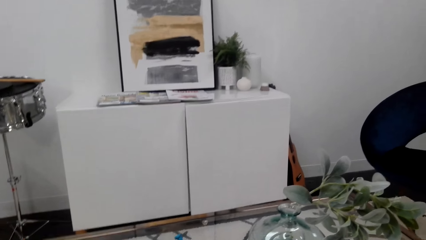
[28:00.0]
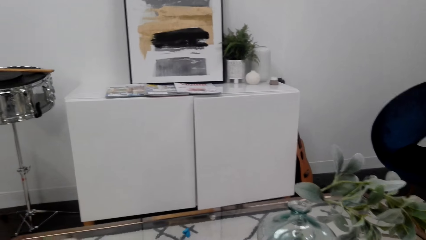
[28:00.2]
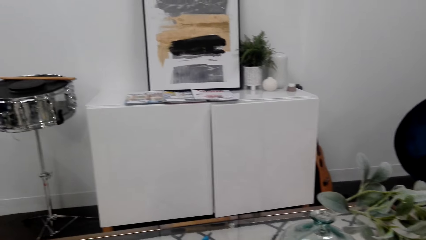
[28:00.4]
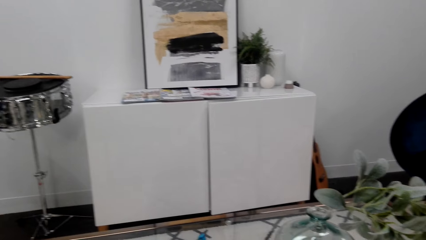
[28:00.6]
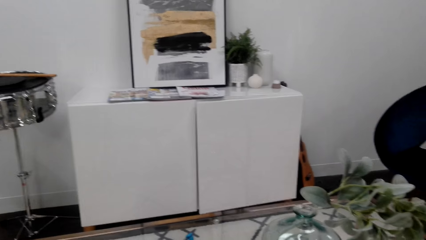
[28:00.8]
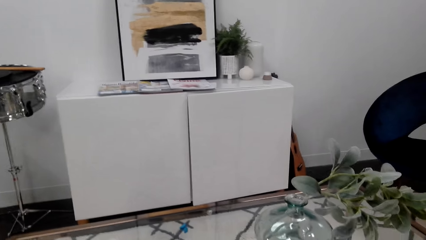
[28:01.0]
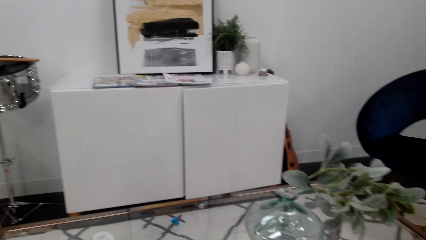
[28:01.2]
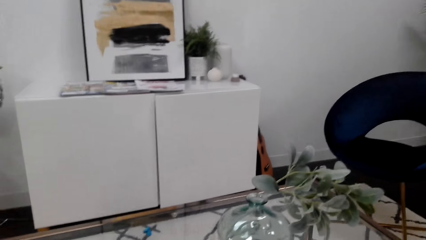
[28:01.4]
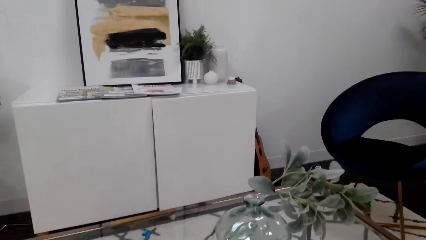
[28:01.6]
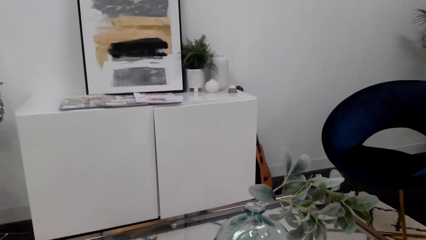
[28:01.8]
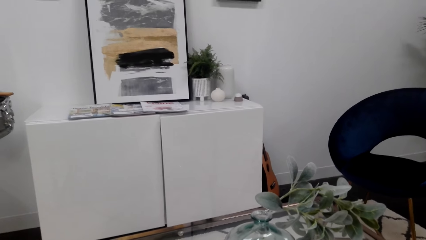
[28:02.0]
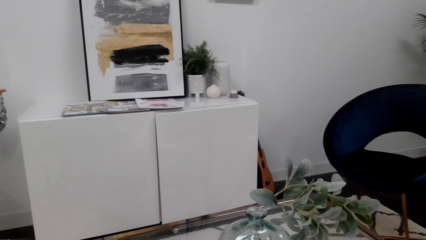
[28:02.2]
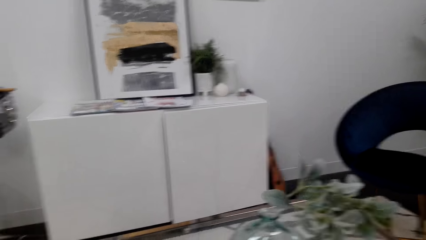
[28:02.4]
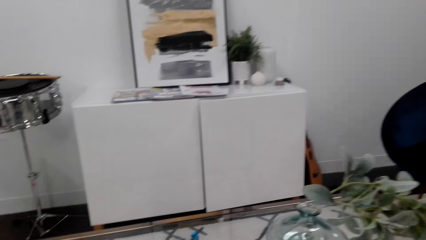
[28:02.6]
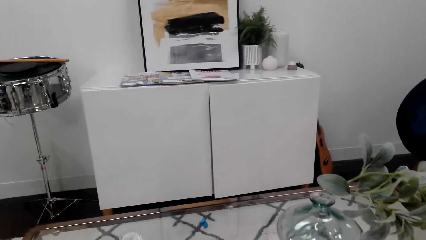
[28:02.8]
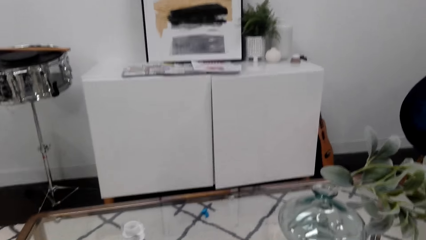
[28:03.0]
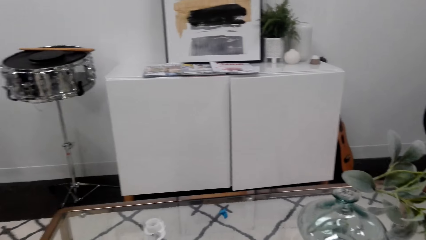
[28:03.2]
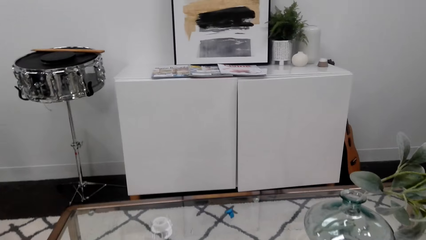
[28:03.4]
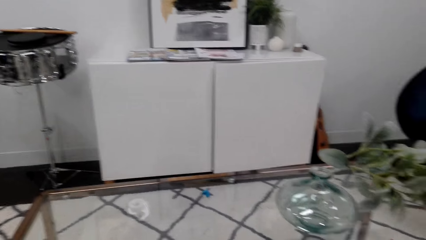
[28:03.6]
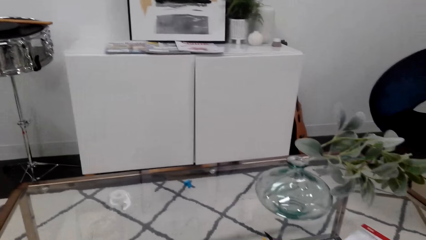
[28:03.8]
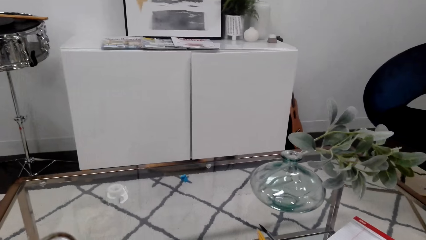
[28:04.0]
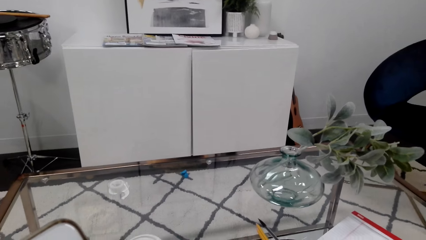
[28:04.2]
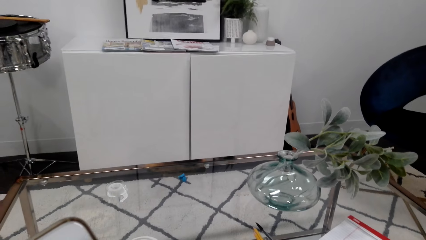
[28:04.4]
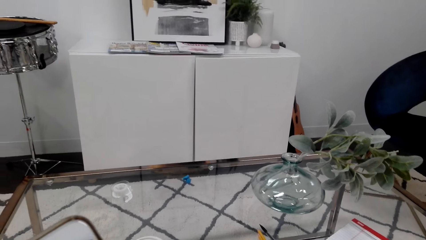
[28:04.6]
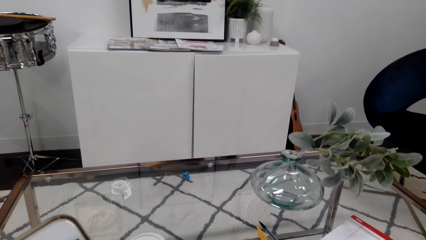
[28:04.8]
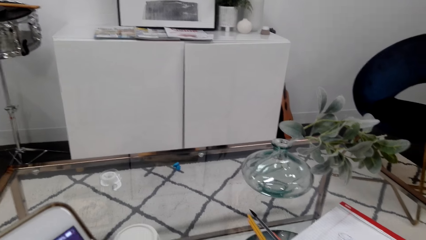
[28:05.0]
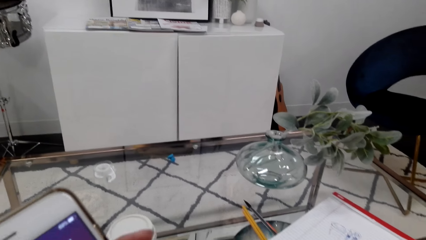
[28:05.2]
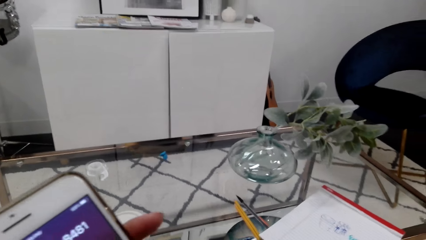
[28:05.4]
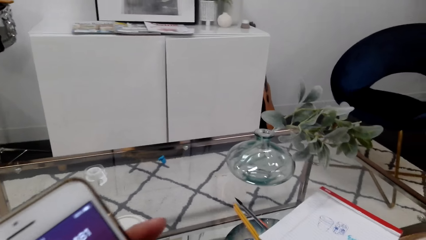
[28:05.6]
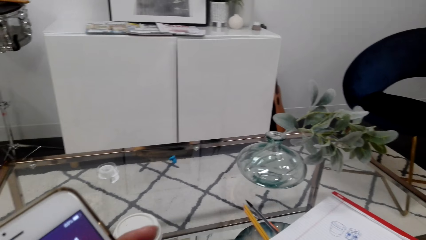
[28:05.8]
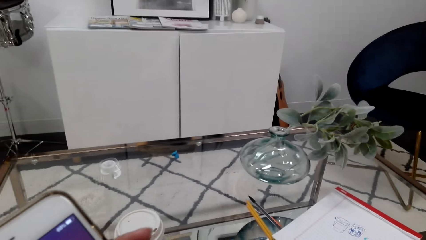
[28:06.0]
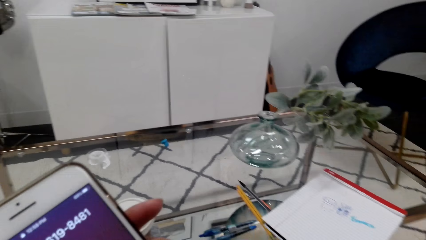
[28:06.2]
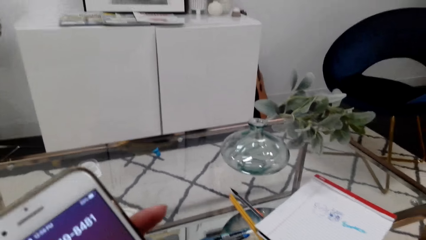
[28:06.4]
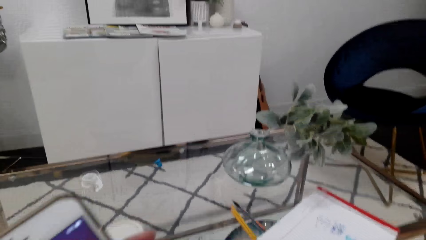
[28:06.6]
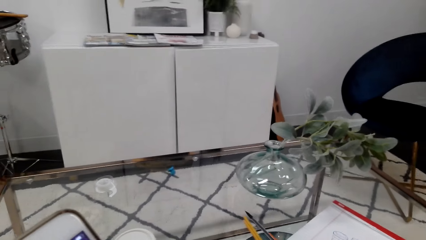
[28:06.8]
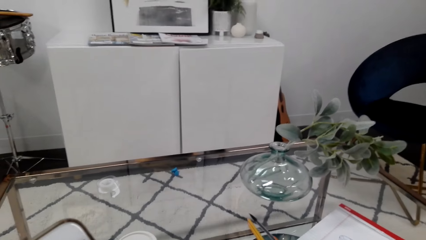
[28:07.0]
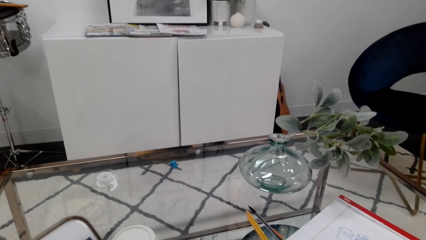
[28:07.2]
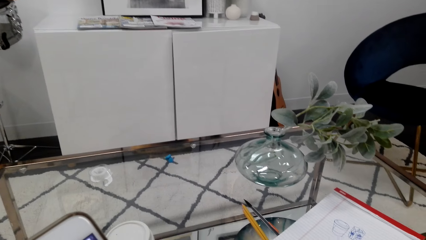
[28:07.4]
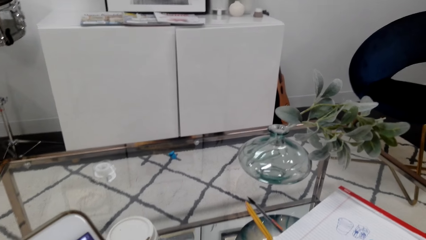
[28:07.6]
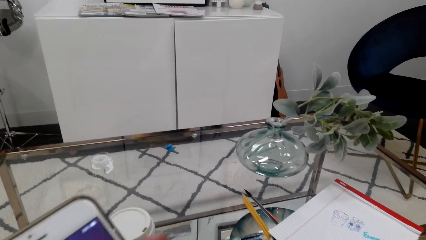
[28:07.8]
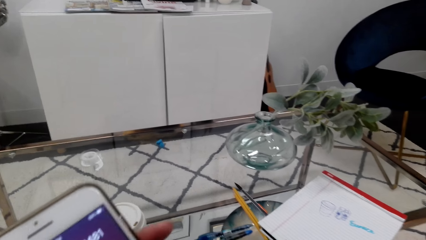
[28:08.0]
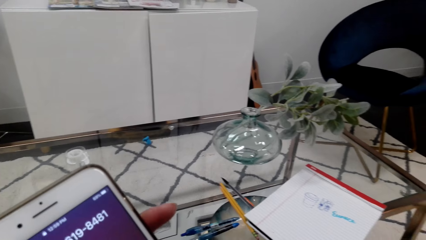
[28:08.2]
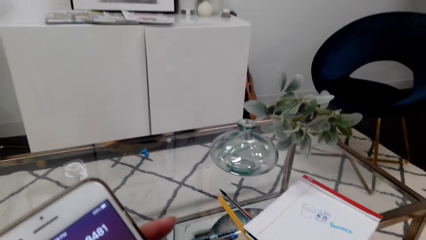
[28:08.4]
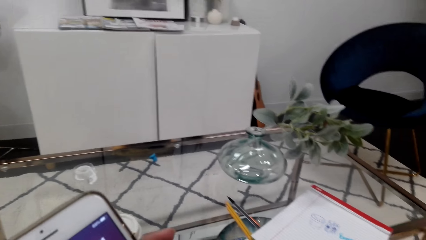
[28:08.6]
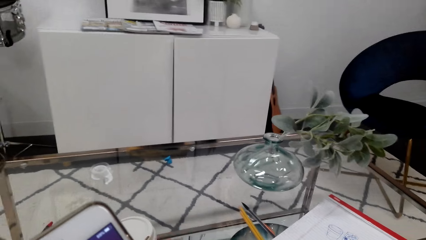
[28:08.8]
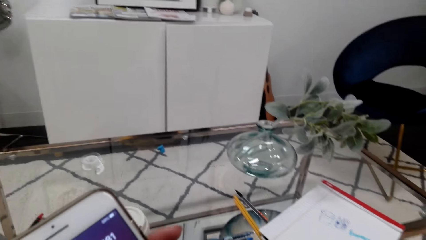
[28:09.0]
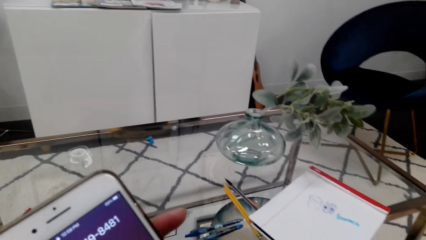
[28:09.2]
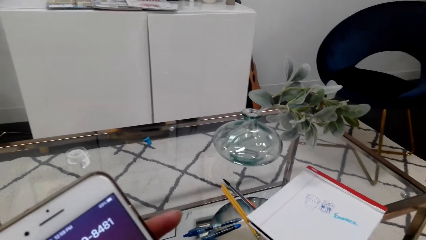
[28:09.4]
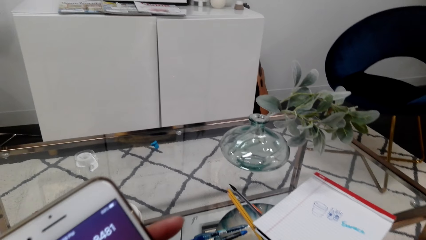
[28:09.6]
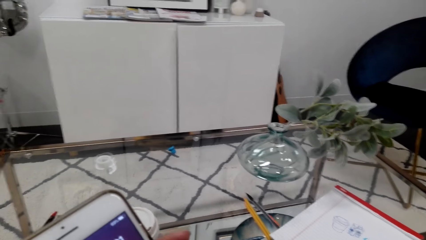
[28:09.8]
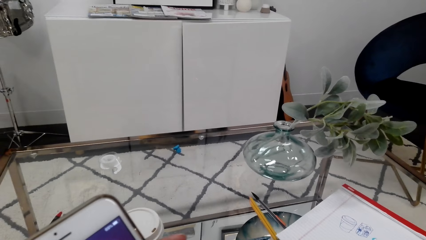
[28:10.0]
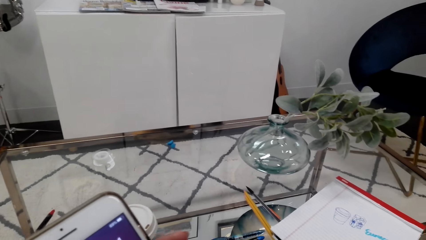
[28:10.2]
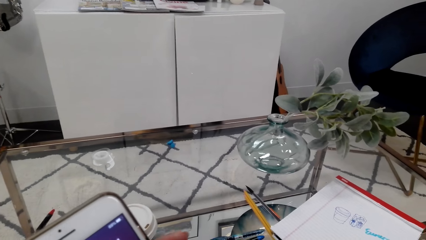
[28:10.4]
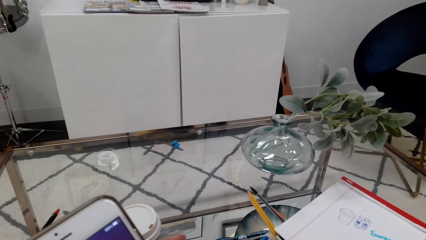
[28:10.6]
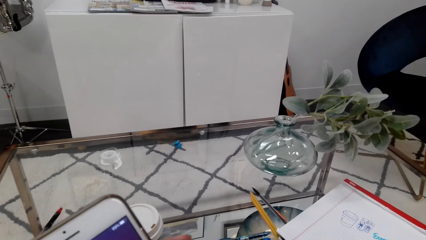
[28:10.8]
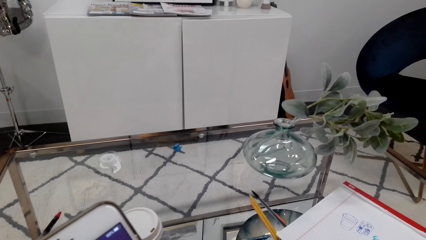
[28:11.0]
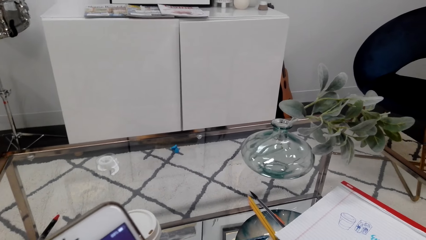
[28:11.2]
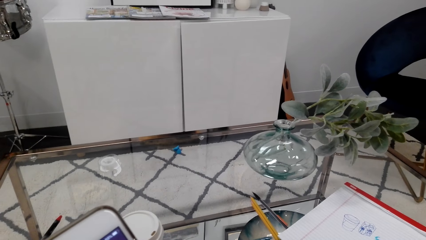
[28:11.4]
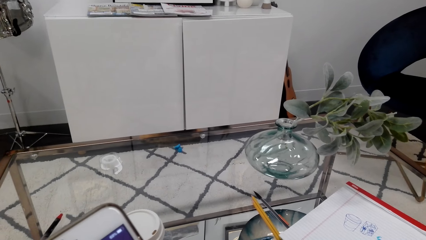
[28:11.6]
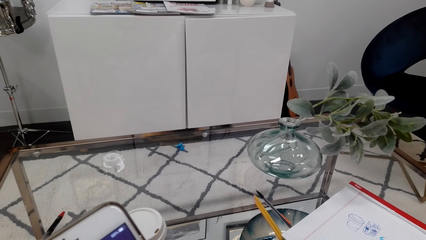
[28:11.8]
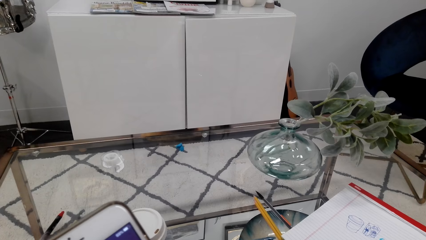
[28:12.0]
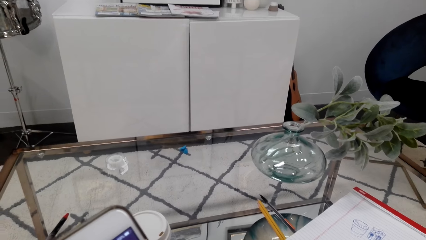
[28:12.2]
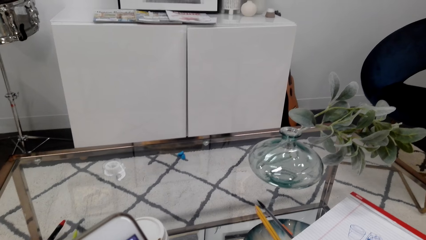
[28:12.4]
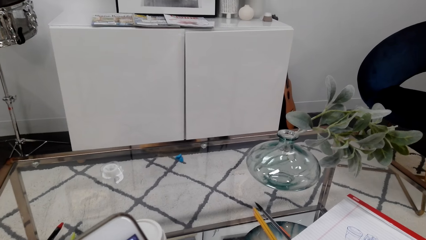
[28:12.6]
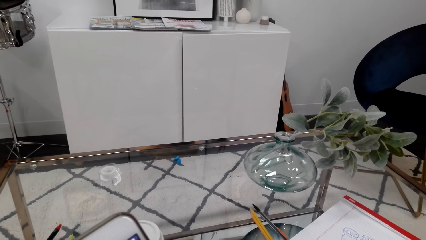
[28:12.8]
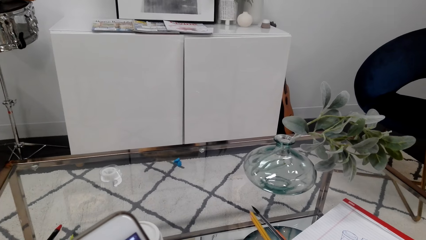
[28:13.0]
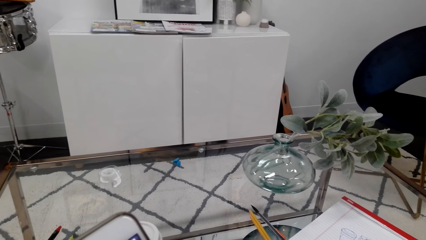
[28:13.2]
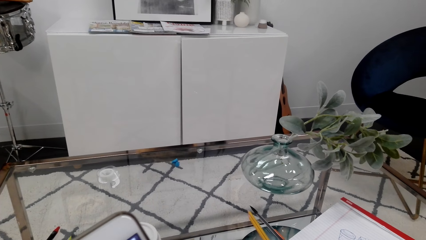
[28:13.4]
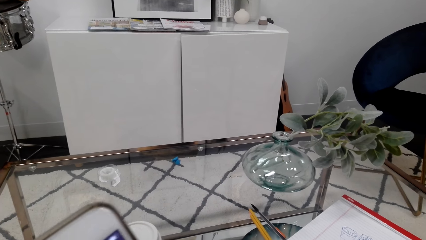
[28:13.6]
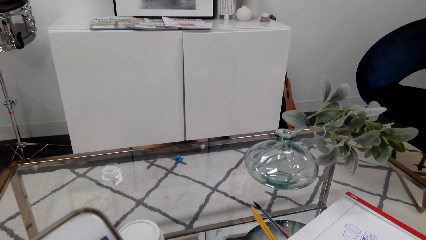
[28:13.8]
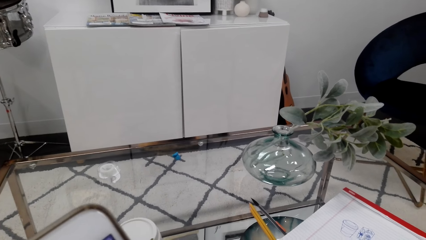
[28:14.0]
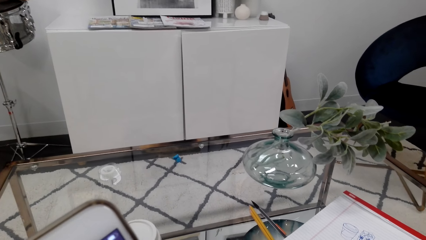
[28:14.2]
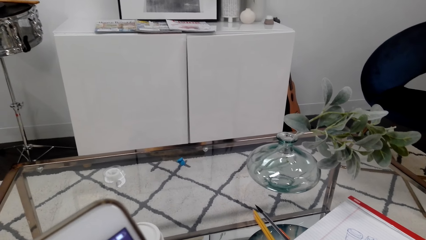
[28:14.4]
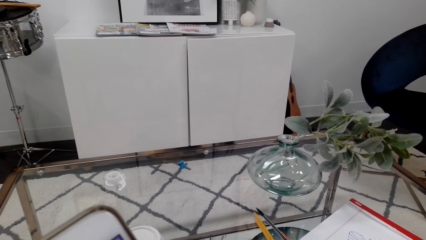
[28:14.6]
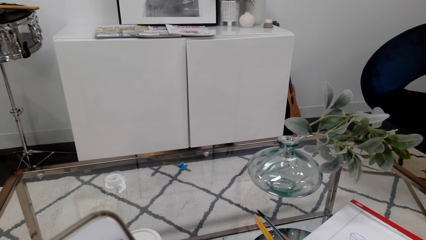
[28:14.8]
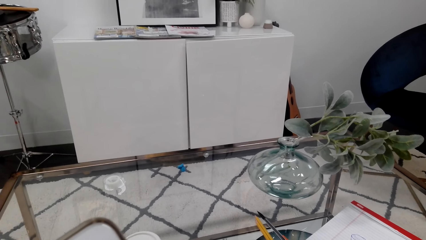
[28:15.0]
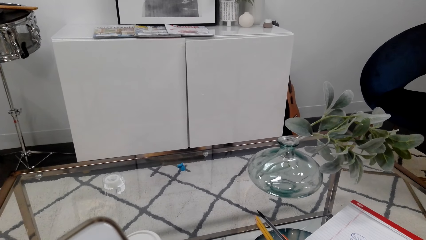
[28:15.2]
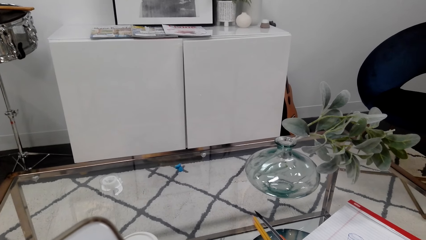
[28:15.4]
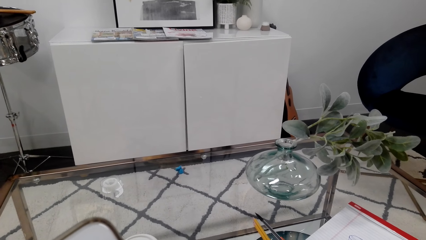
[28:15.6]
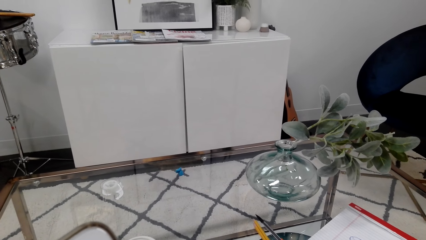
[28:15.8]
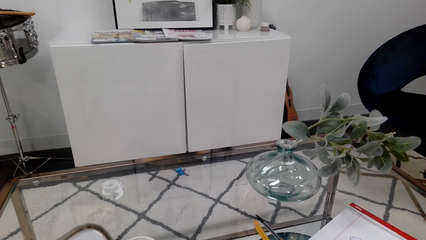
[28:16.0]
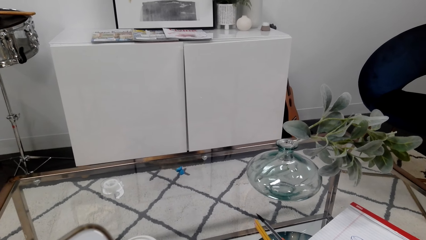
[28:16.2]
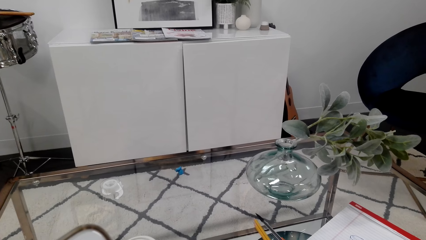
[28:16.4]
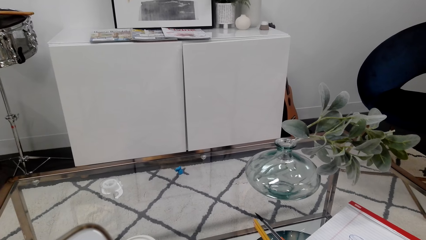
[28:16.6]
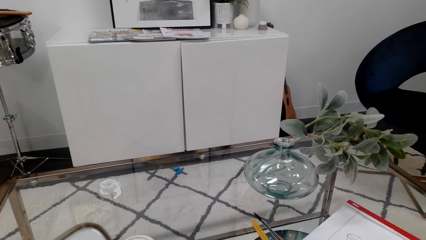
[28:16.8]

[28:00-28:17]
The camera wearer uses his phone.
